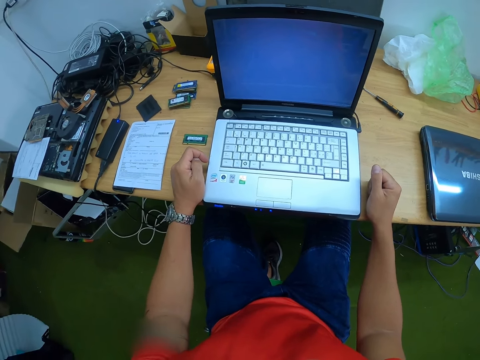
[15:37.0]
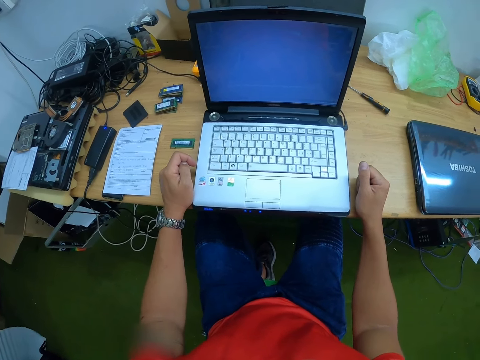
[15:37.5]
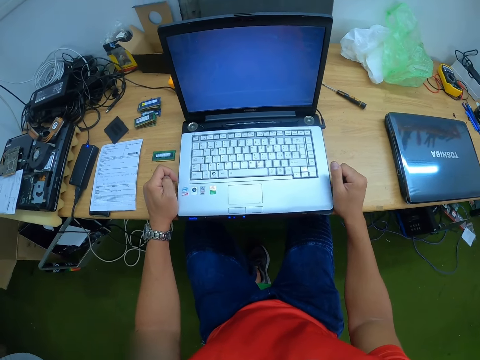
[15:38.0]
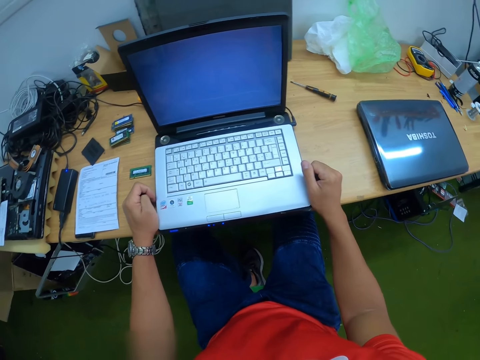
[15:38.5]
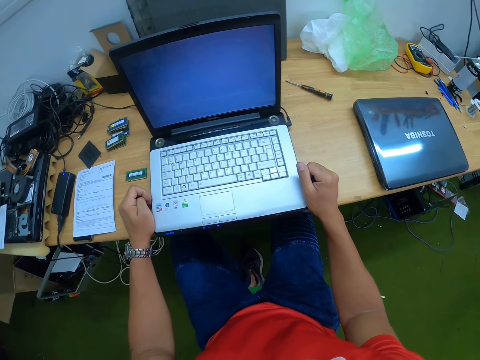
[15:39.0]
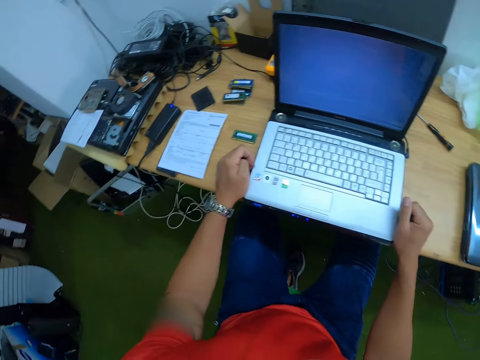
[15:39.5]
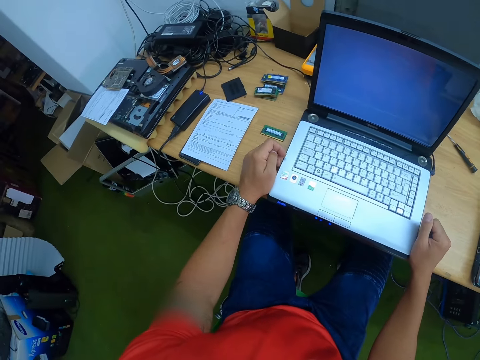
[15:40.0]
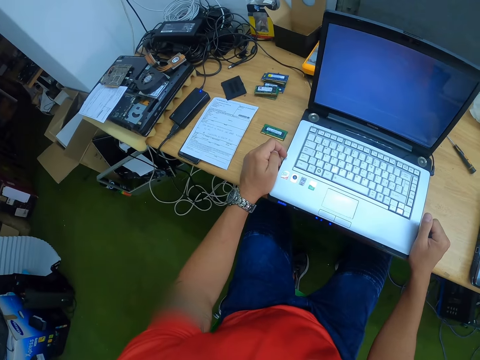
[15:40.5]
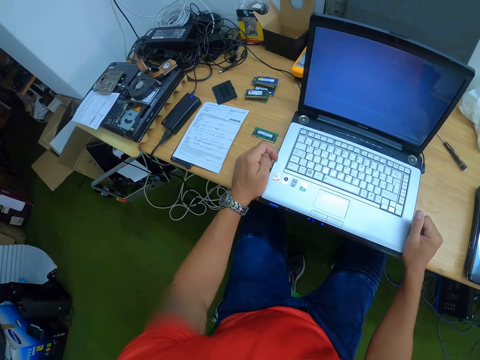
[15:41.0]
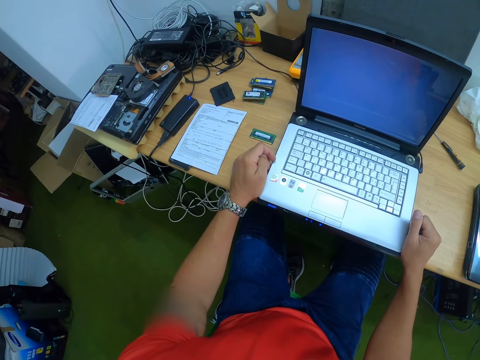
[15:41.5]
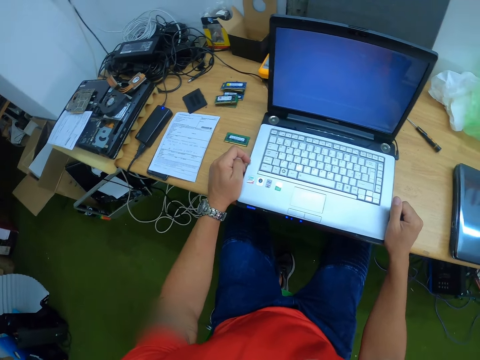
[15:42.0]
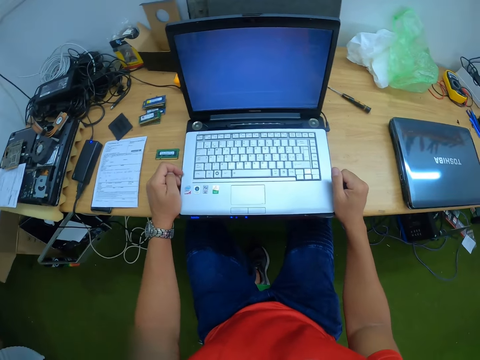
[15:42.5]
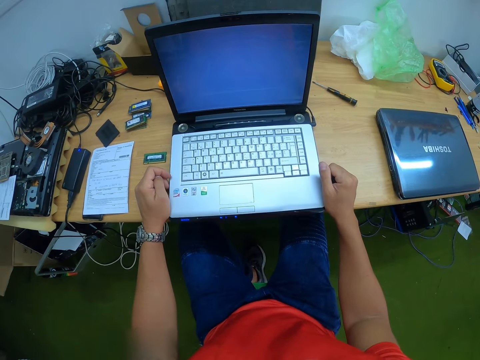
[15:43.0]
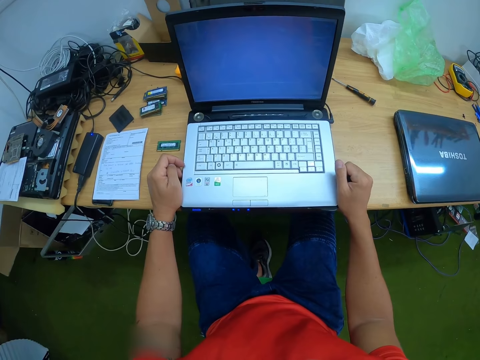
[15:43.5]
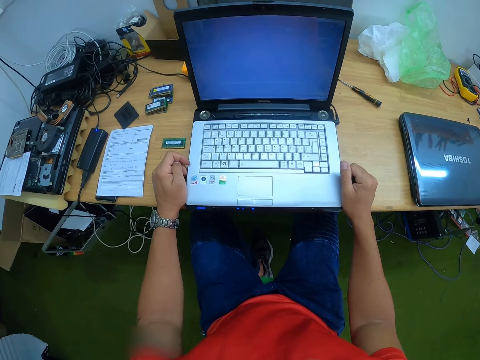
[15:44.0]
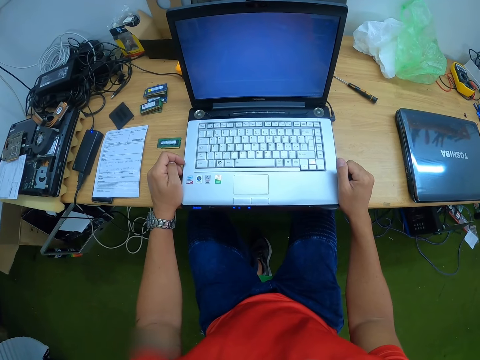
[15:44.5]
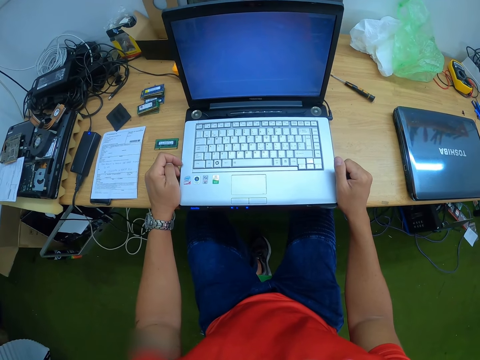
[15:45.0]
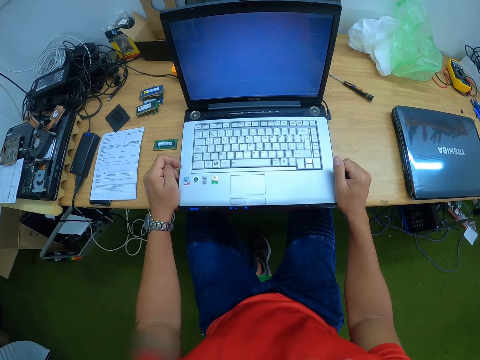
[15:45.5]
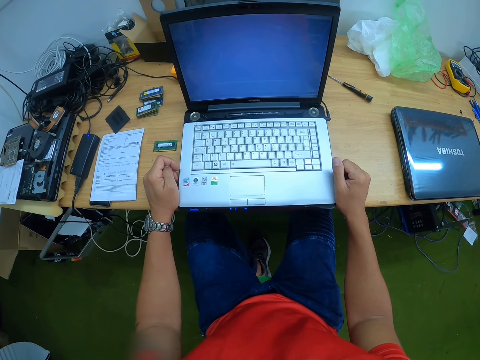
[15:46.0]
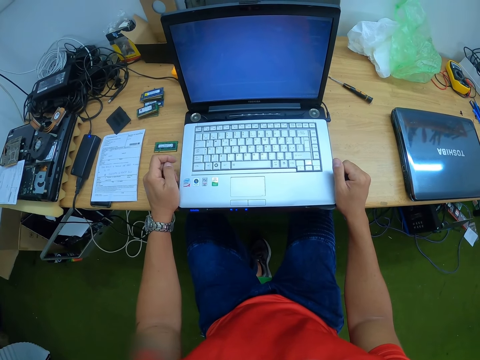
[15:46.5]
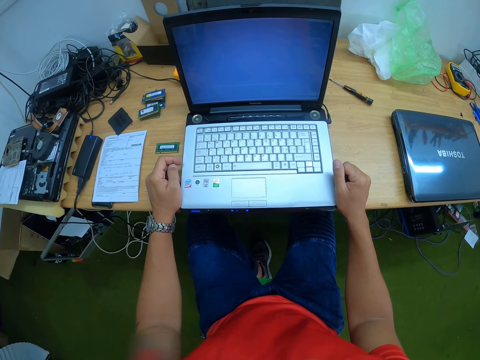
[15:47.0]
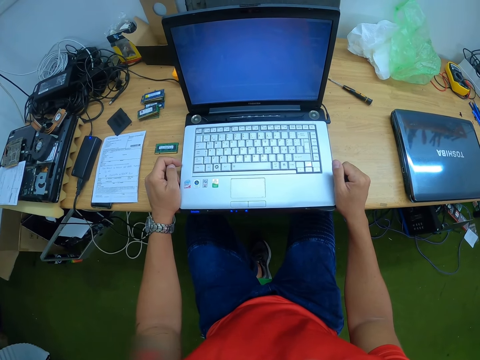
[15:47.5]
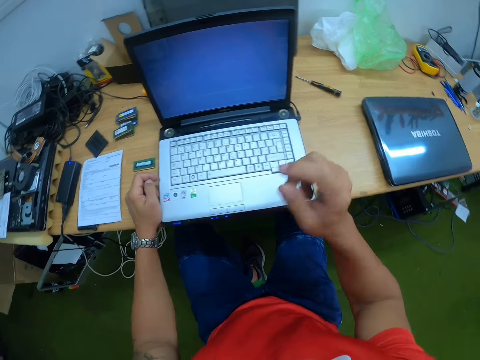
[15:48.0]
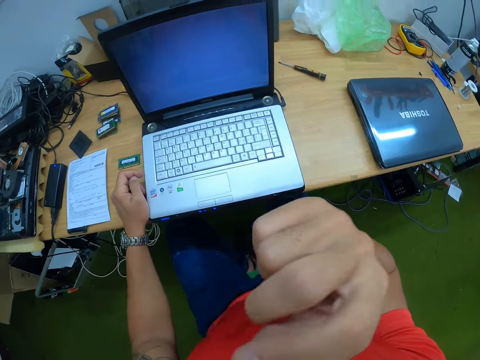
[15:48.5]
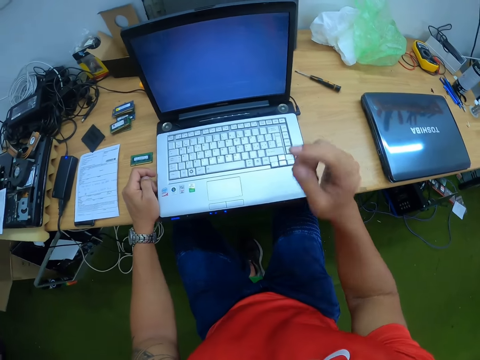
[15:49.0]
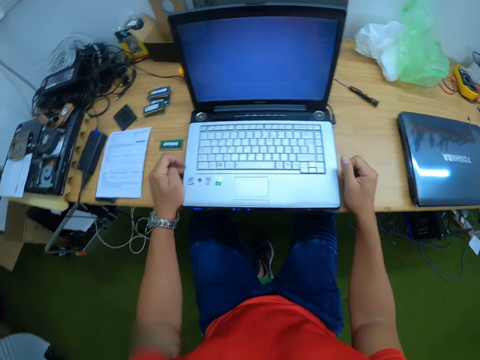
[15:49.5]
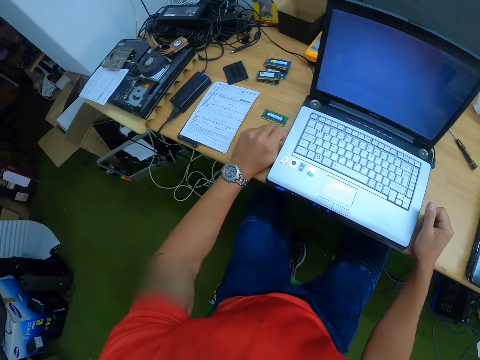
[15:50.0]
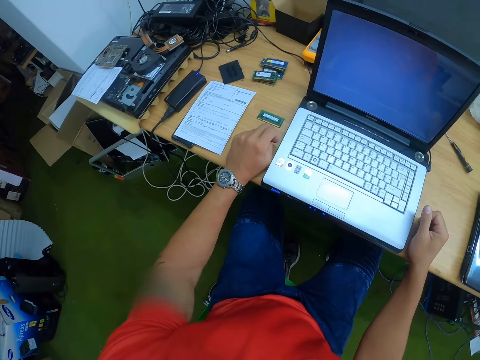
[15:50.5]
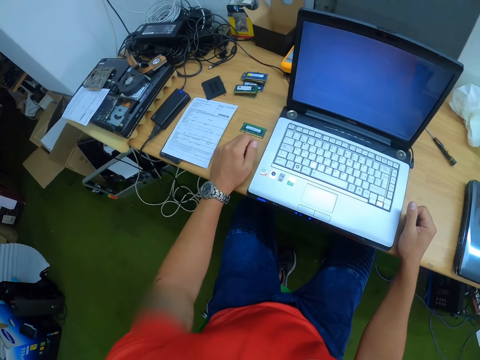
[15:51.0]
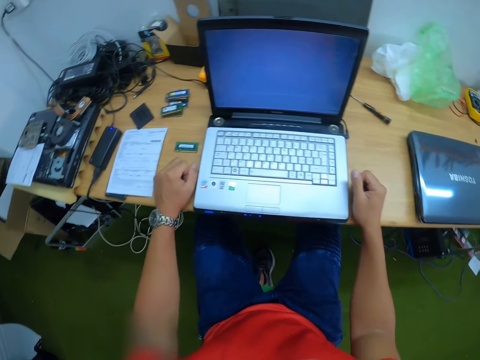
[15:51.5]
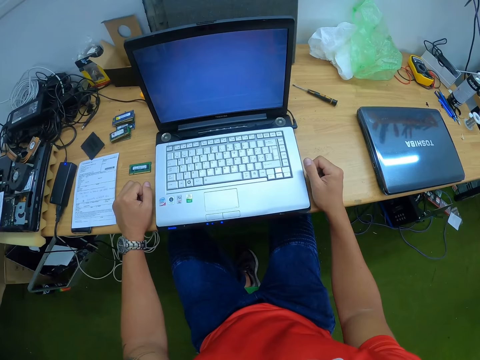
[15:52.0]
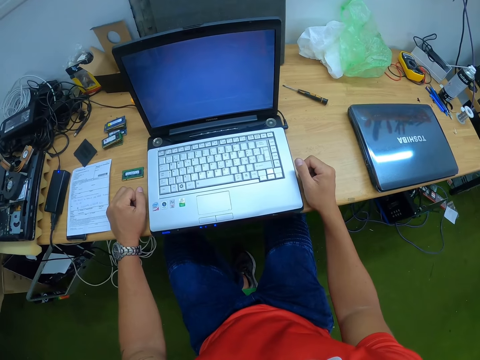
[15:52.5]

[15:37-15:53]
The camera wearer touches his face with his right hand. He lifts his hand. He looks at the laptop.

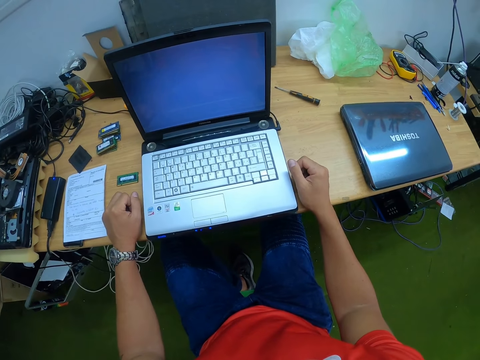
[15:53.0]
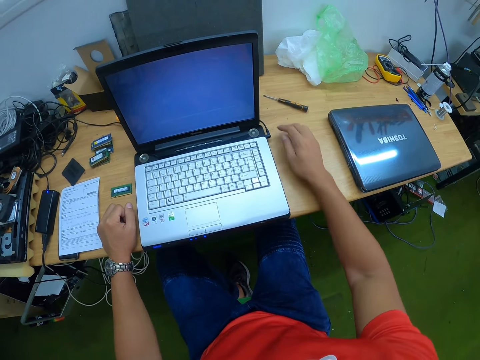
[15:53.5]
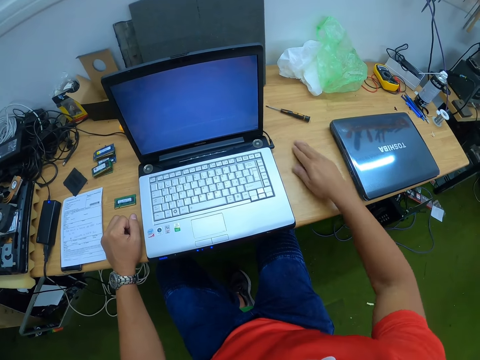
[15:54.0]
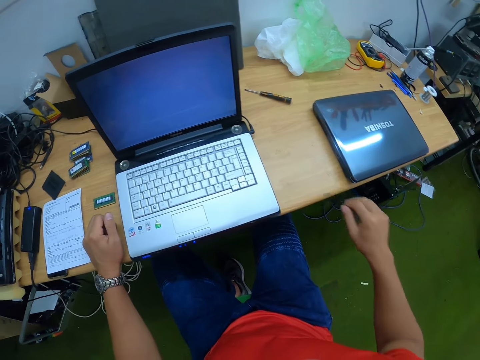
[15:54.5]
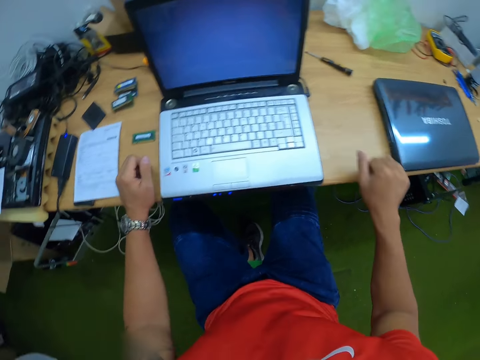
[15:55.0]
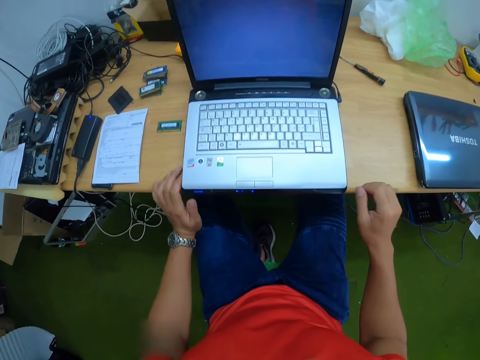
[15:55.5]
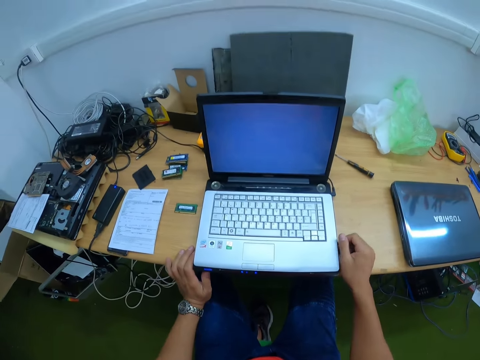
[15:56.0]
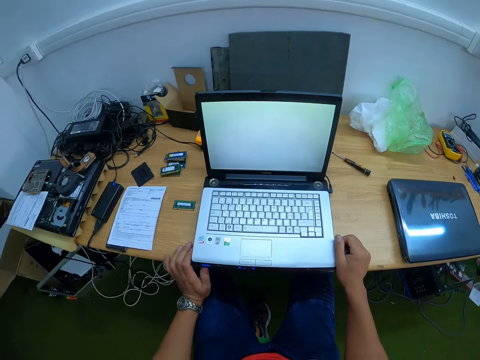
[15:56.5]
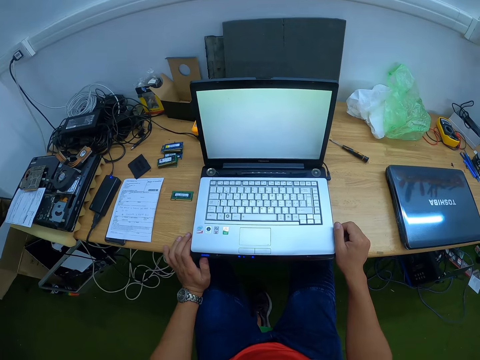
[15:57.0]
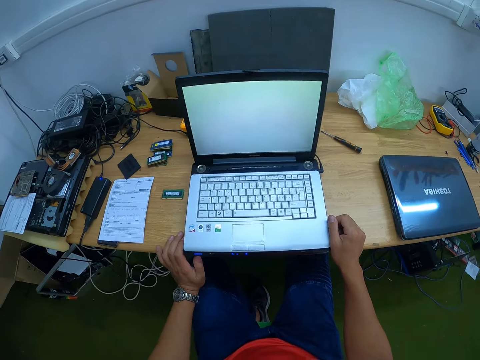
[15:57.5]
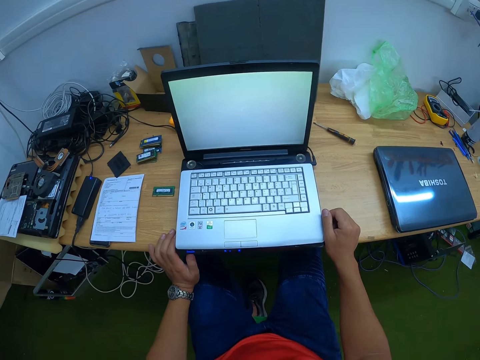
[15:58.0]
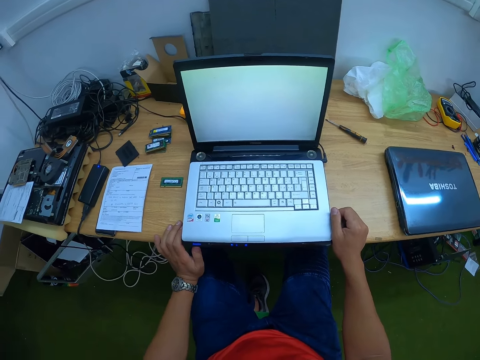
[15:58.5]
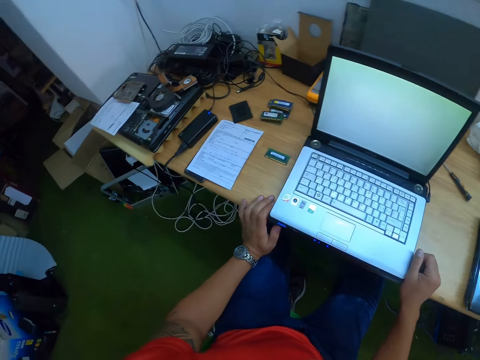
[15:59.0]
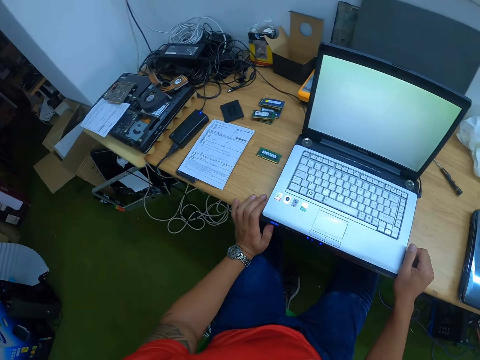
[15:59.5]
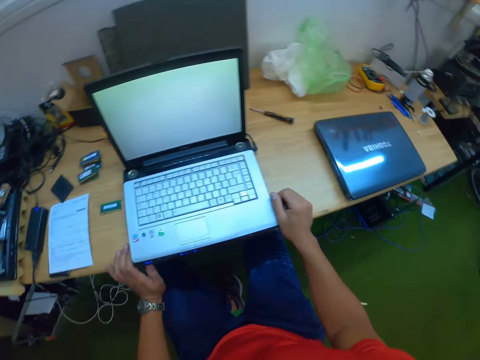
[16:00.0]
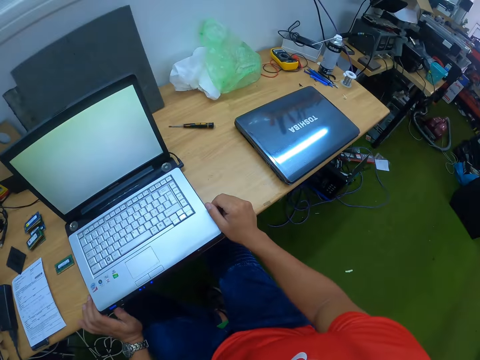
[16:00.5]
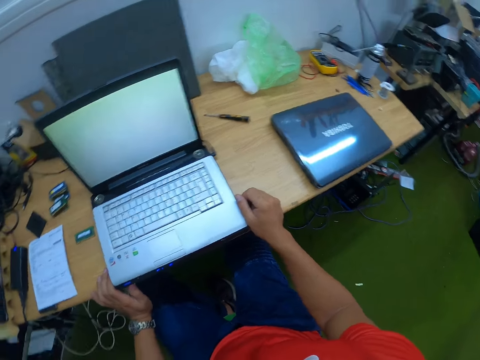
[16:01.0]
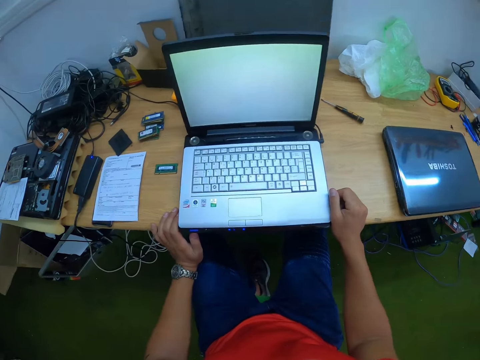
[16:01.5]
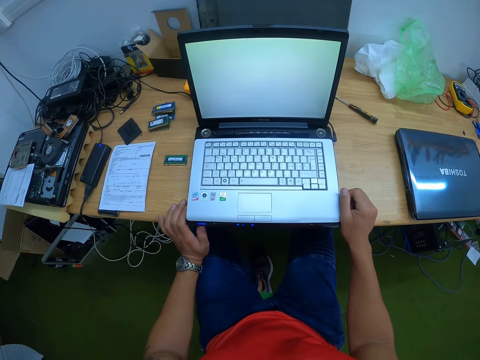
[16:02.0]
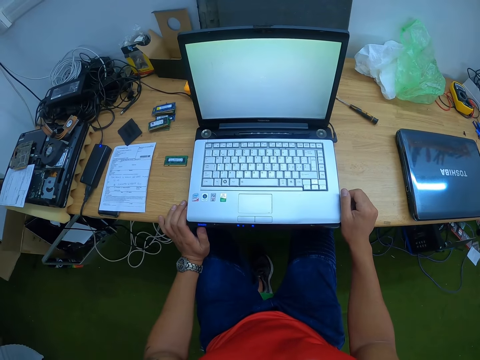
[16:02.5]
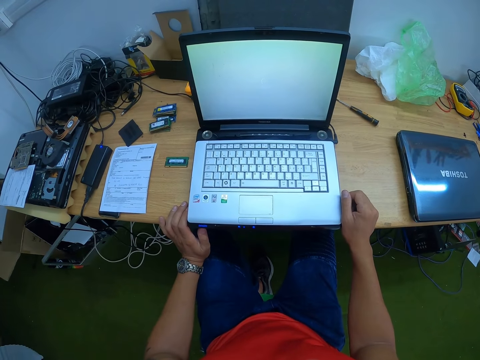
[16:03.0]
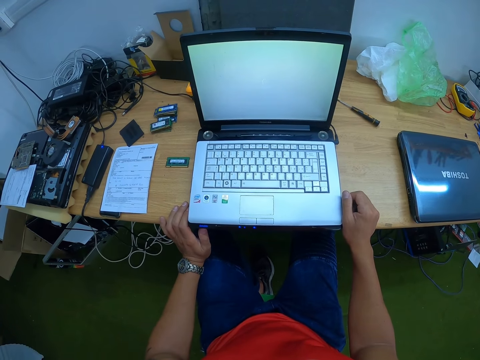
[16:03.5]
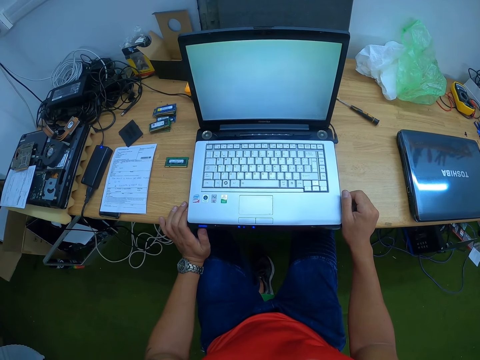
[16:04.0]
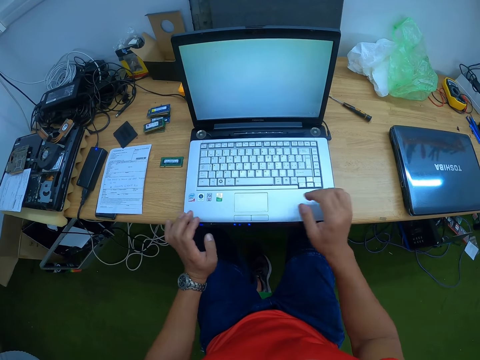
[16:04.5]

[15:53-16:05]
The camera wearer wipes the table with his right hand. He looks at the laptop.
